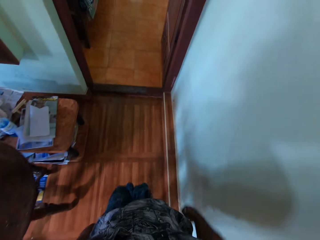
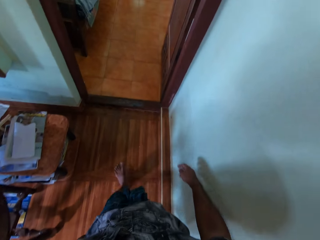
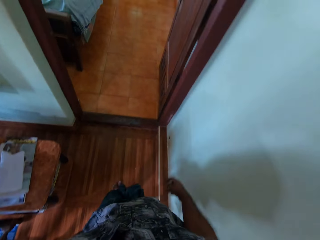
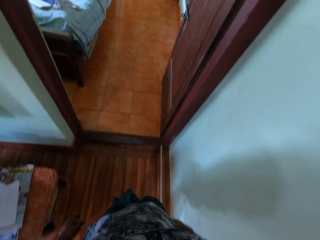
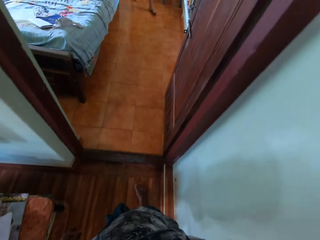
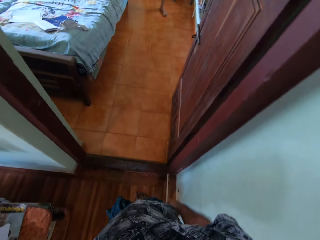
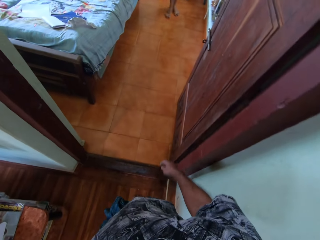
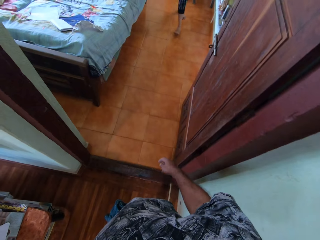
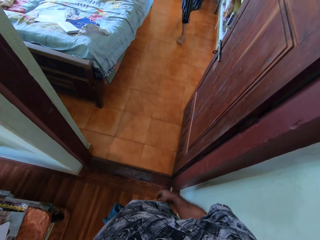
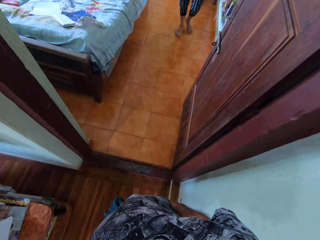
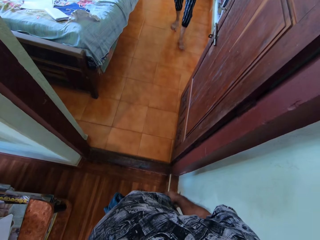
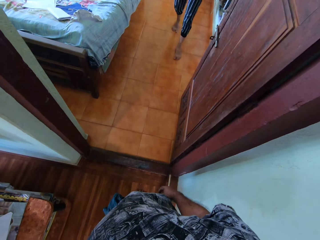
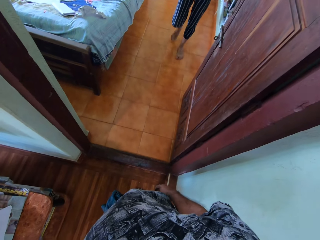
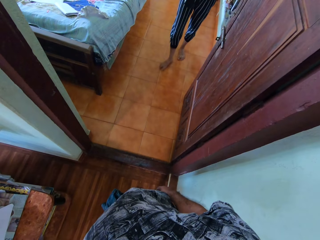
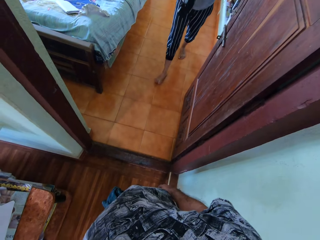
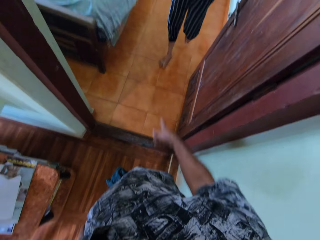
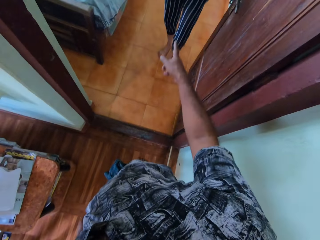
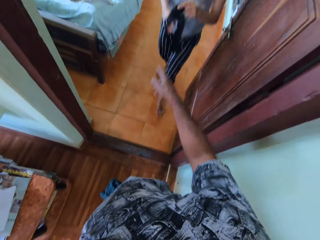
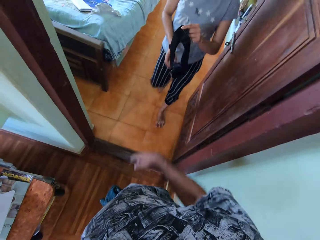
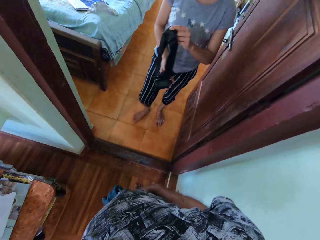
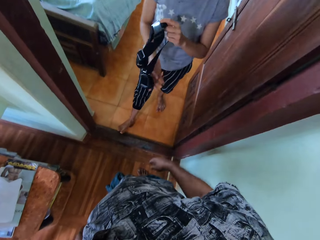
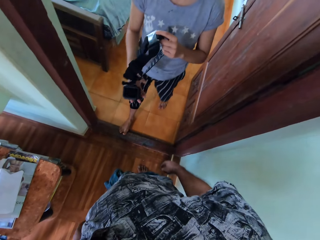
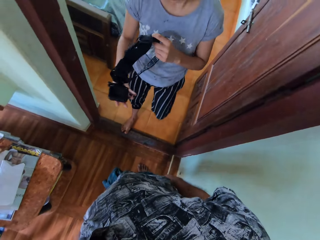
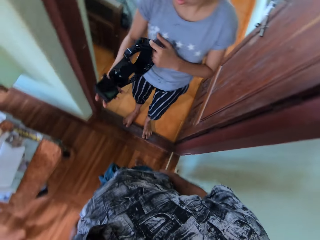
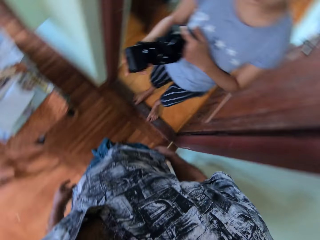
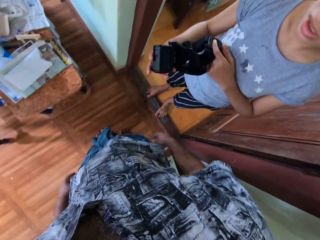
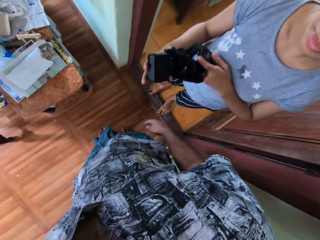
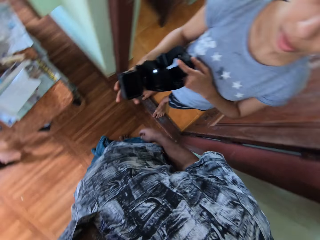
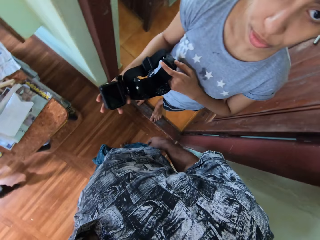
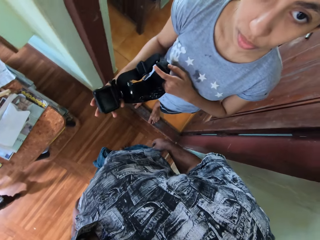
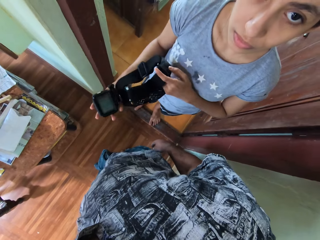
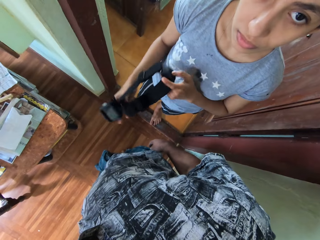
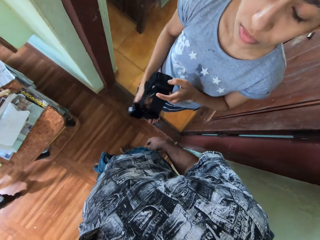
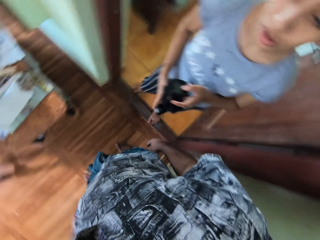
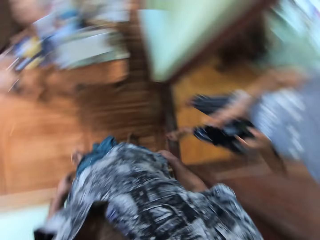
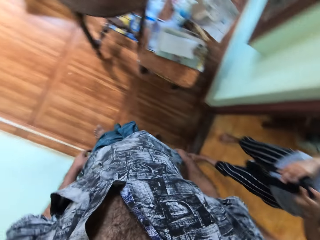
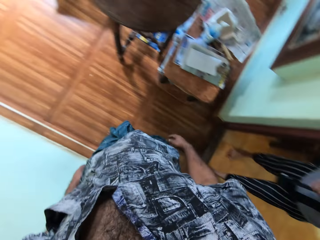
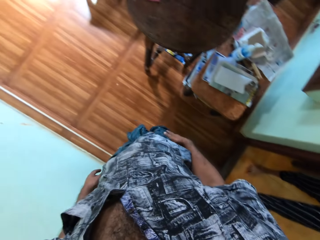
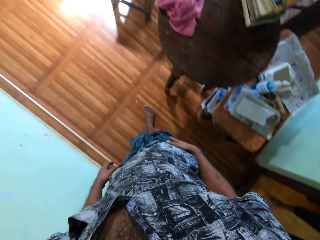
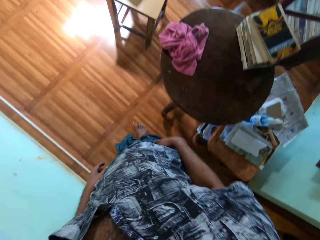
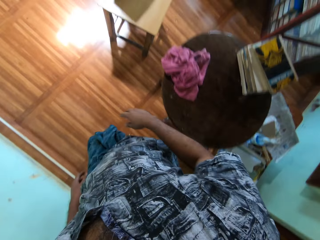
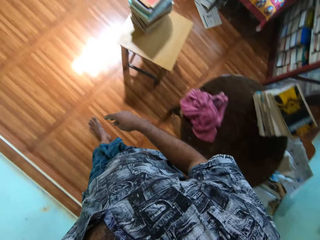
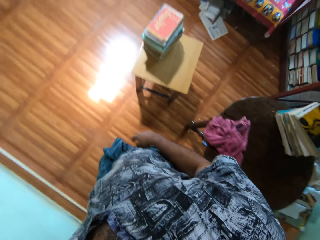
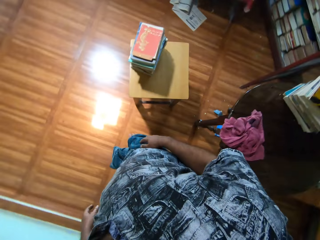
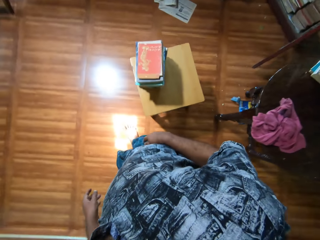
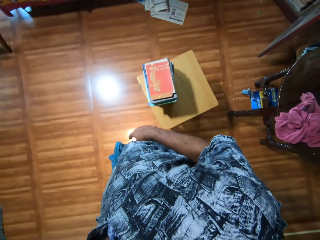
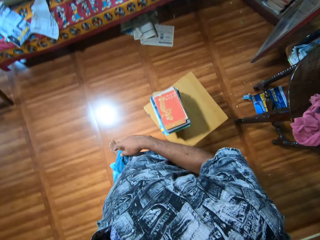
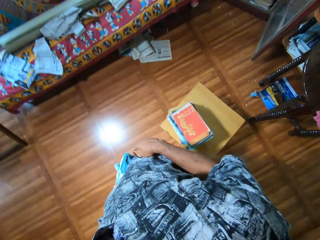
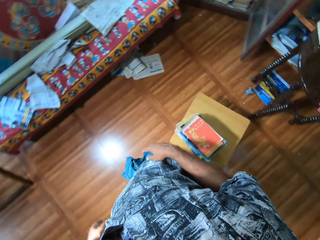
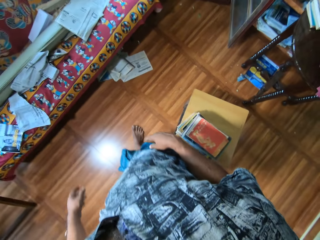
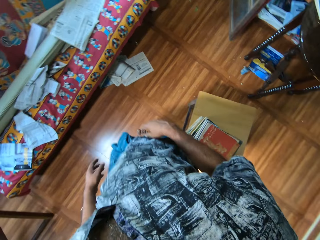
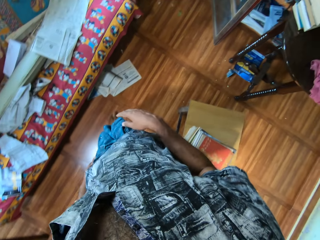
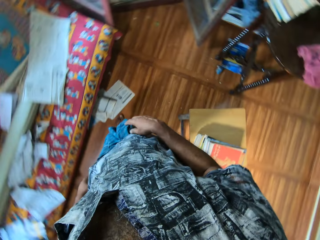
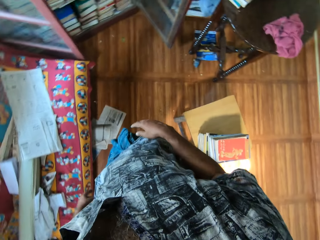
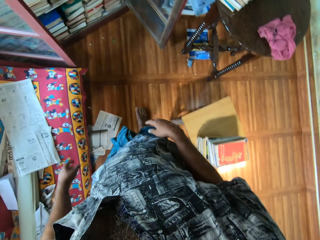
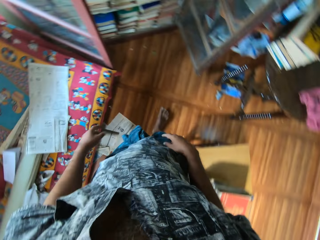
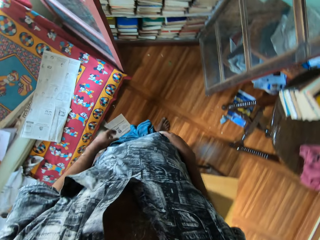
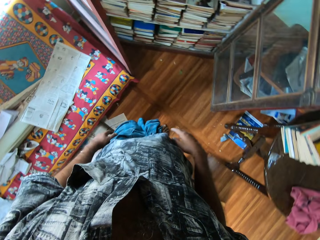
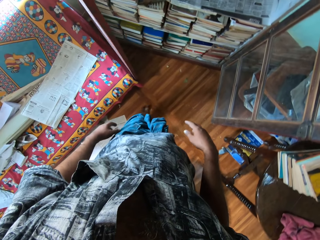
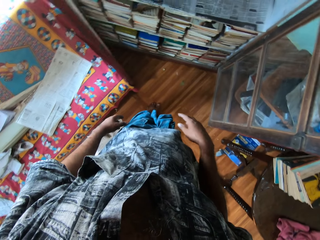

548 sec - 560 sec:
The camera wearer talks to a woman. The woman holds a camera. The camera wearer walks around the house.

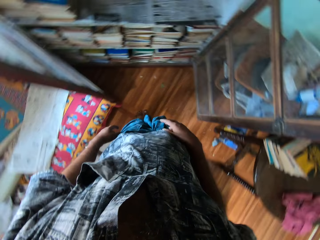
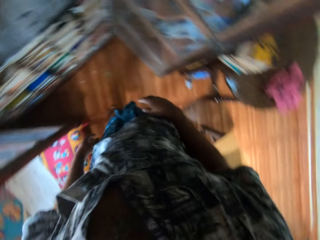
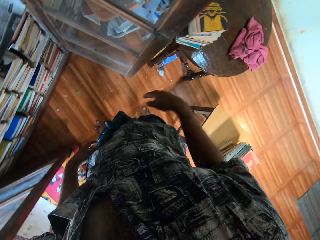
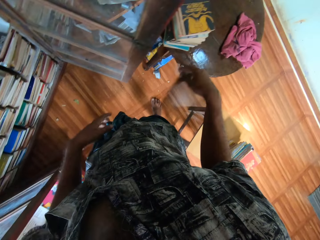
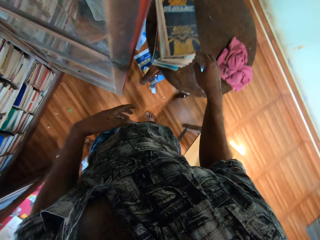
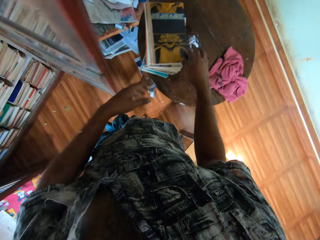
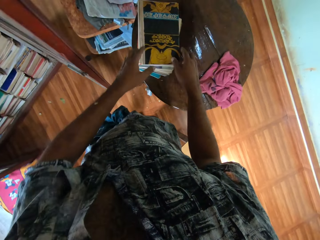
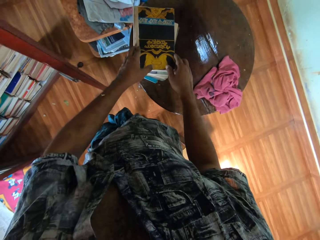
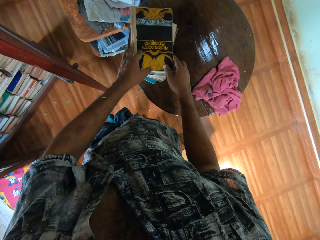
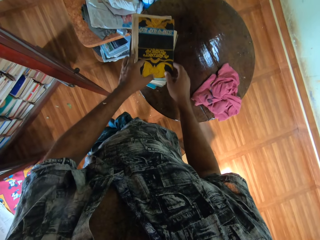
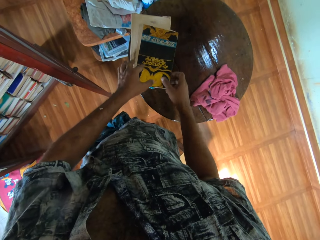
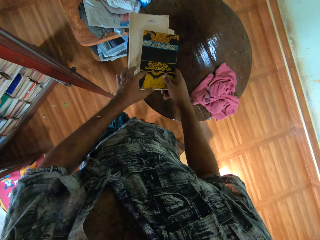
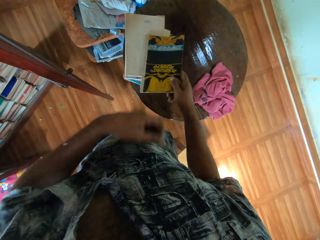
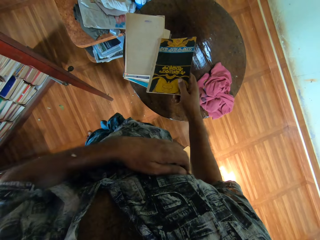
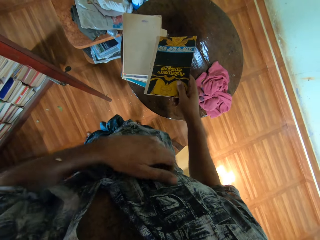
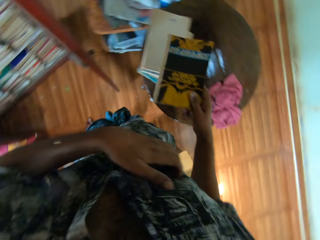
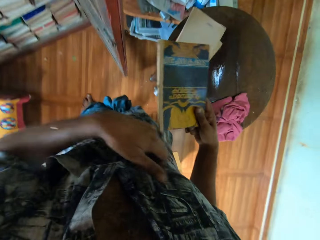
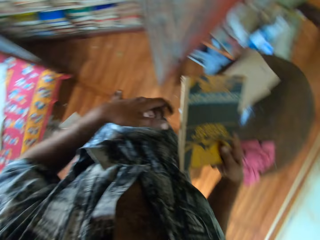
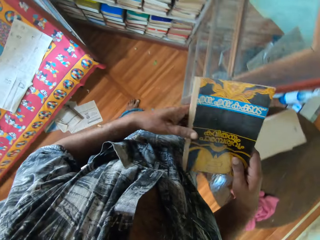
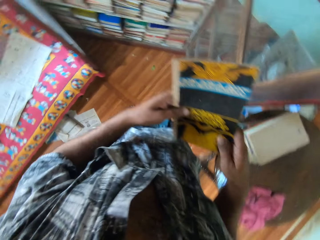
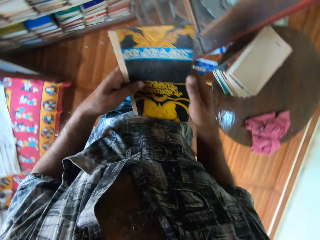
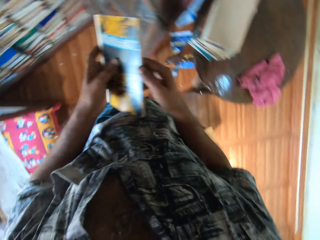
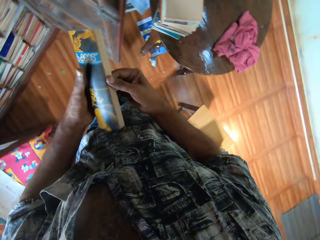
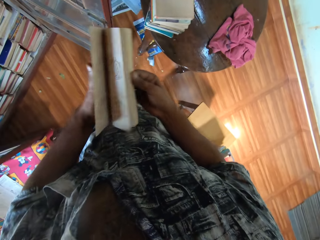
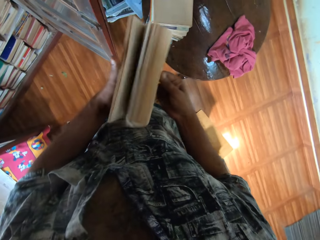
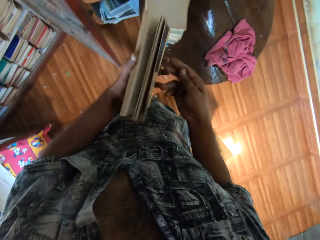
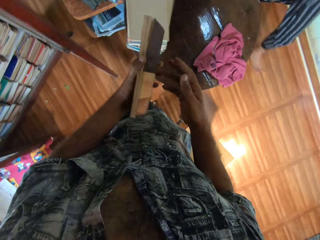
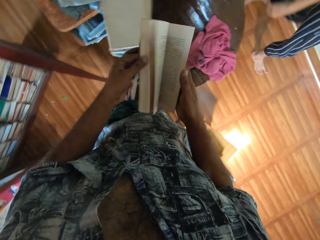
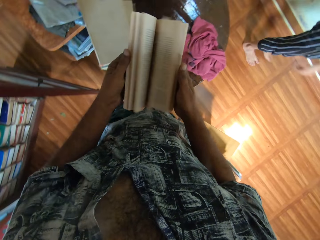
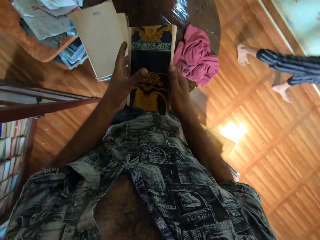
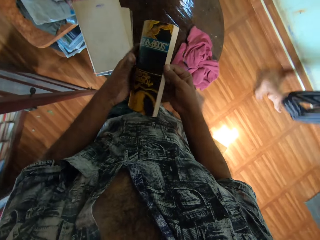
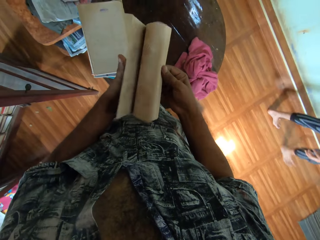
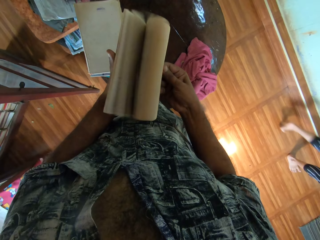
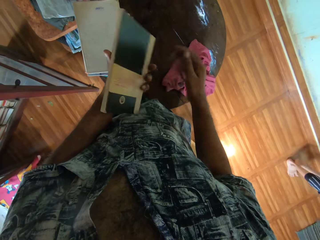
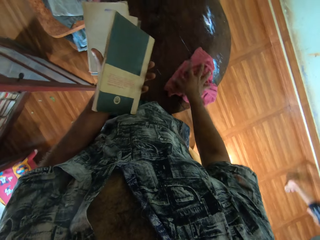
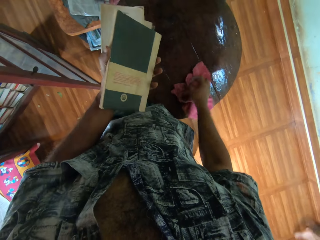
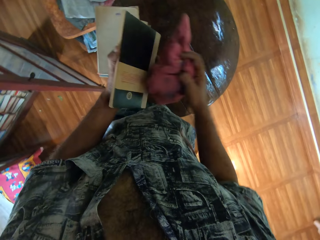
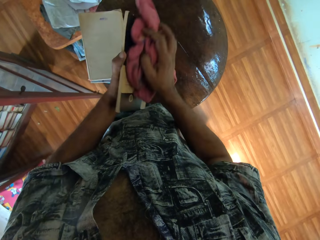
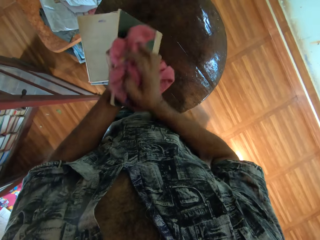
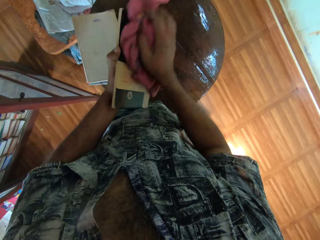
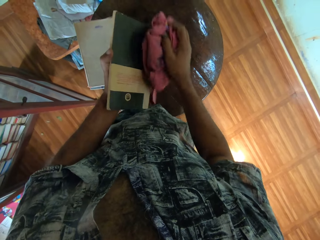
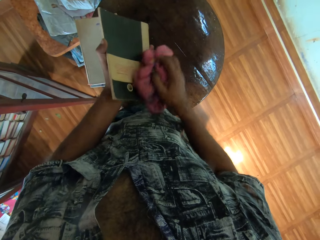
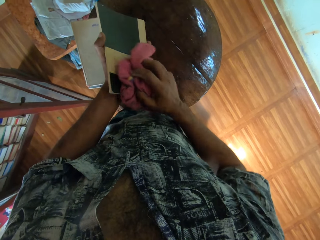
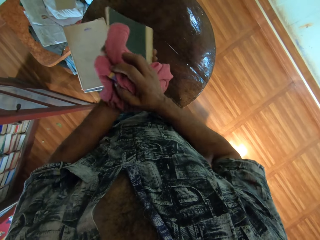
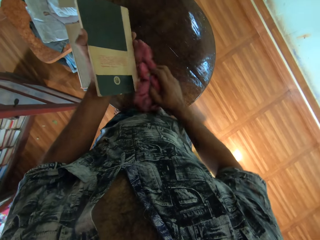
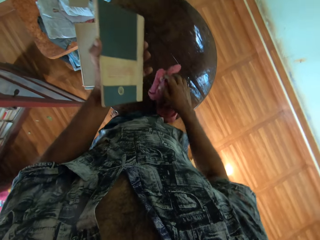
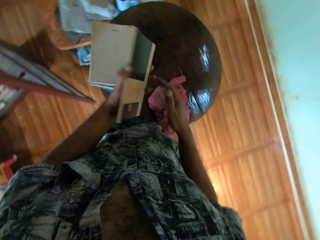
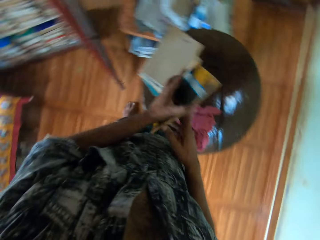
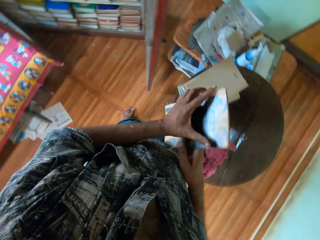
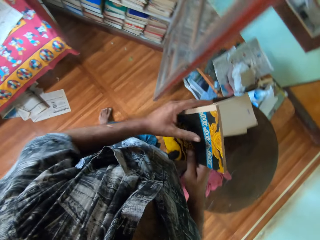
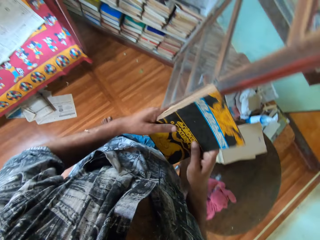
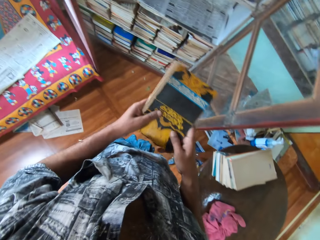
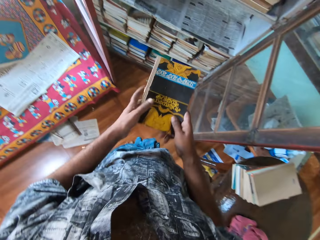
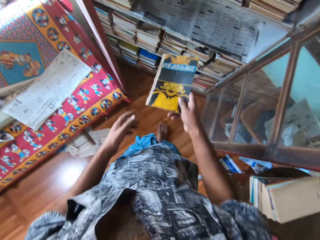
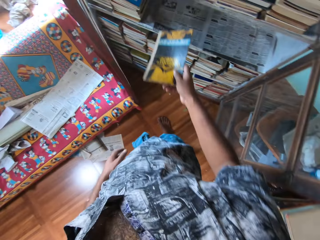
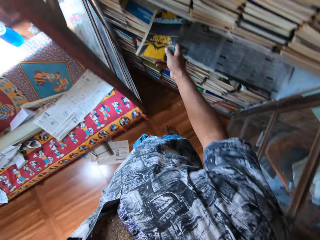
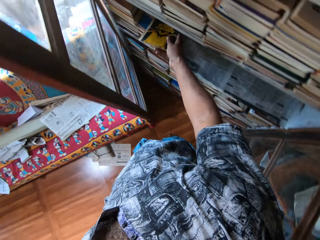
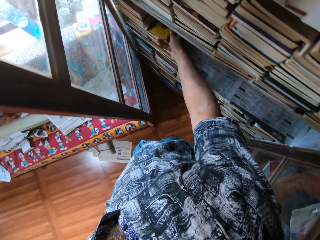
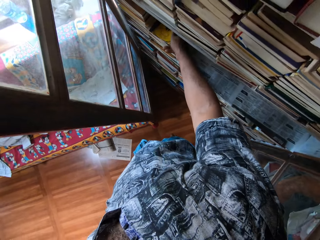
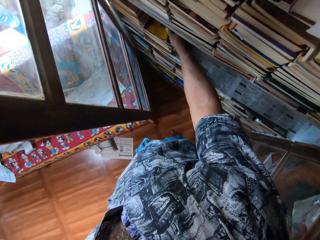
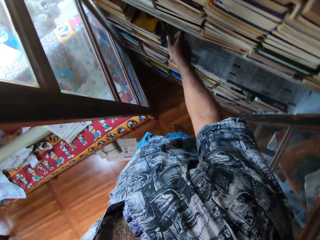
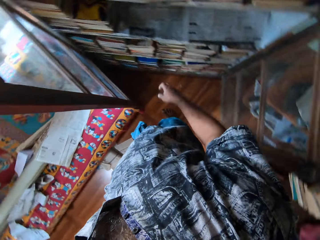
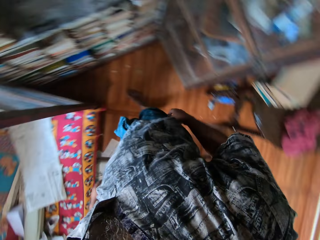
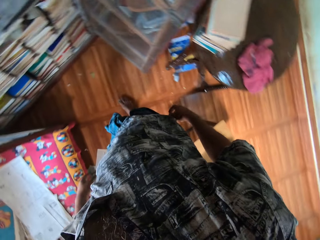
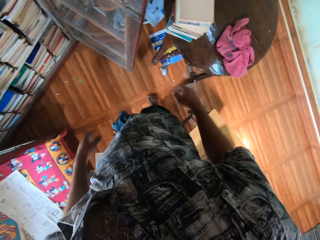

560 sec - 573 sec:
The camera wearer takes a book. They scratch the belly. They peruse the book. A person walks around. The camera wearer takes a cloth. They wipe the book with the cloth. They place the book on a shelf.
